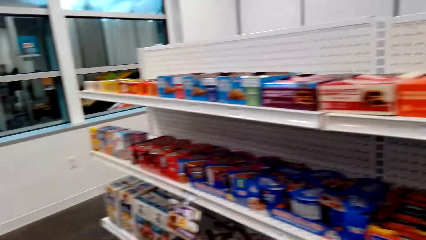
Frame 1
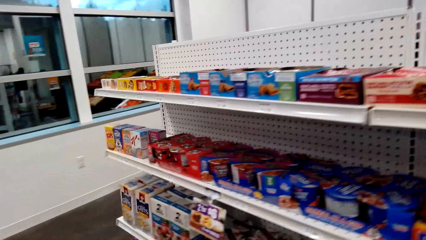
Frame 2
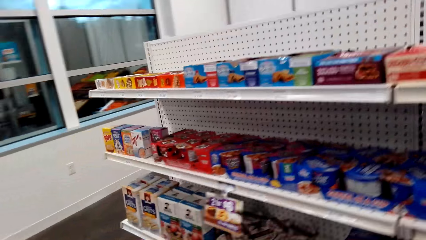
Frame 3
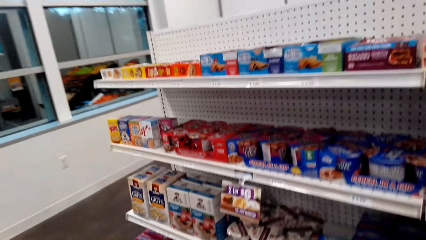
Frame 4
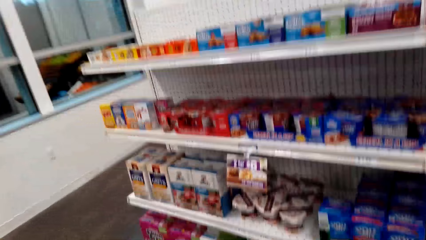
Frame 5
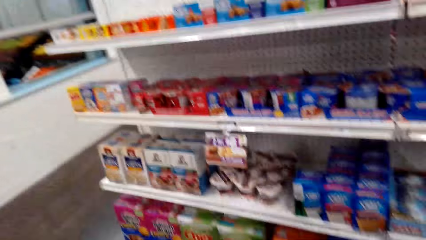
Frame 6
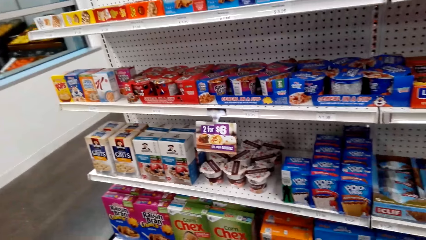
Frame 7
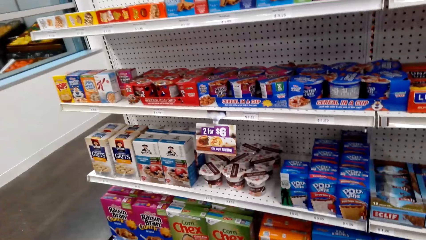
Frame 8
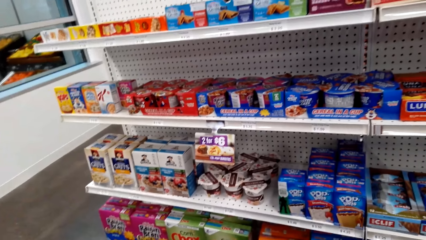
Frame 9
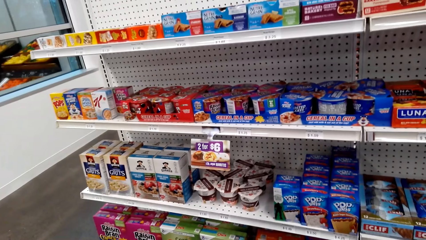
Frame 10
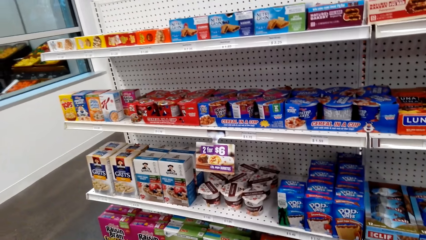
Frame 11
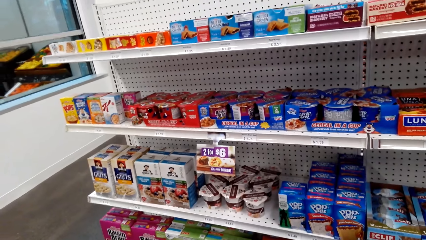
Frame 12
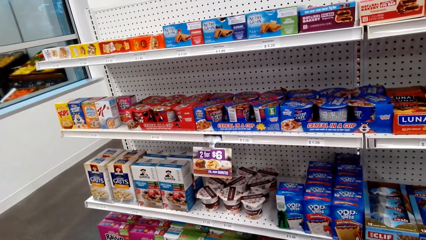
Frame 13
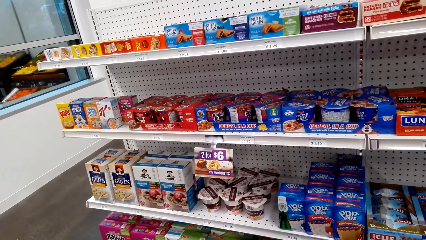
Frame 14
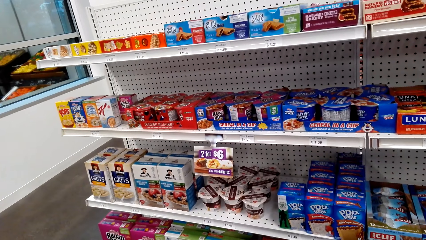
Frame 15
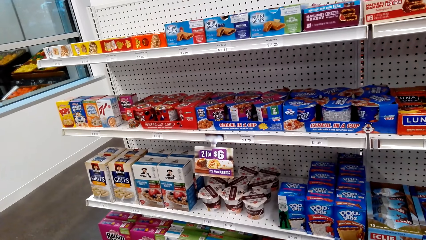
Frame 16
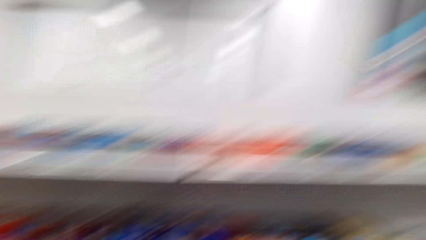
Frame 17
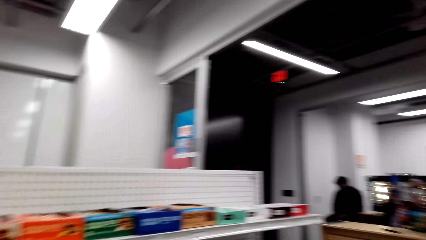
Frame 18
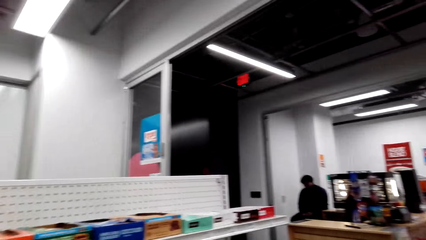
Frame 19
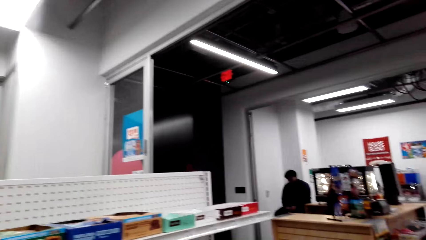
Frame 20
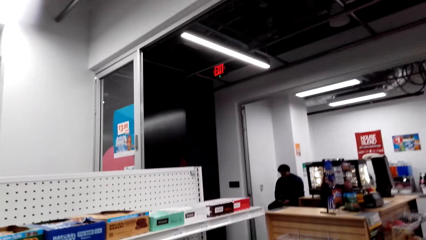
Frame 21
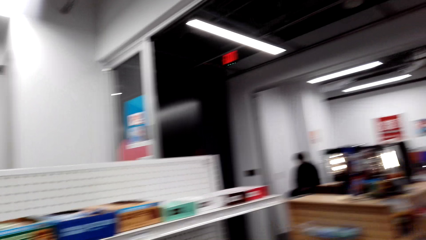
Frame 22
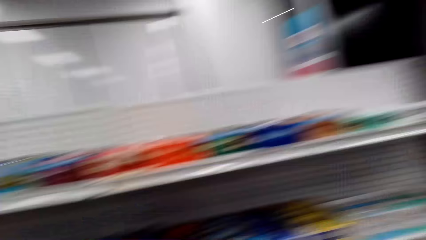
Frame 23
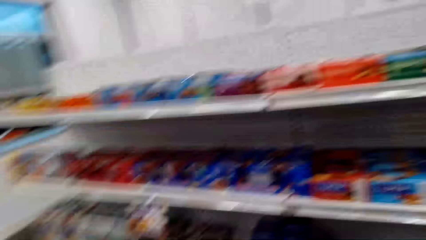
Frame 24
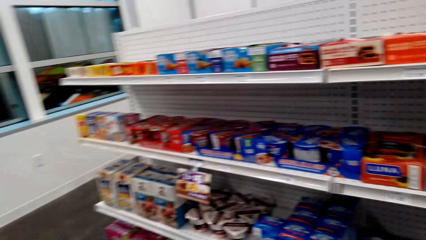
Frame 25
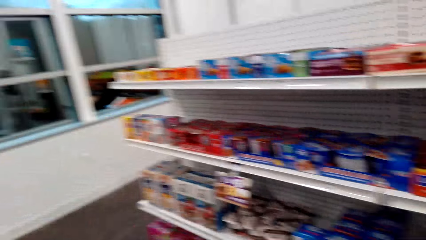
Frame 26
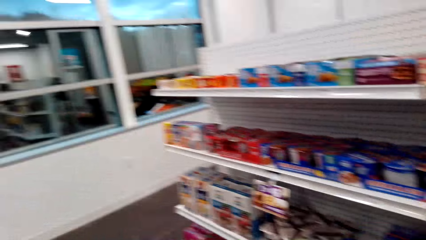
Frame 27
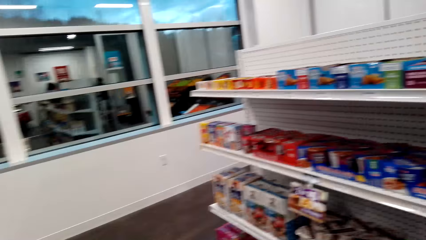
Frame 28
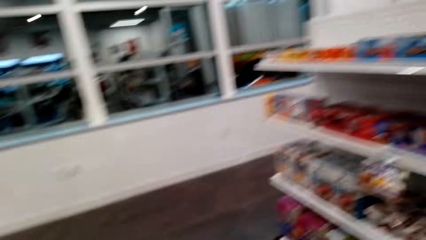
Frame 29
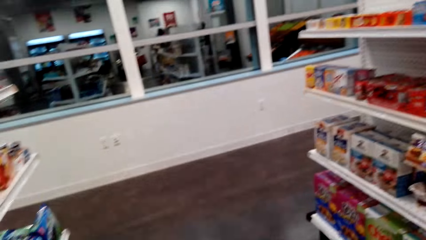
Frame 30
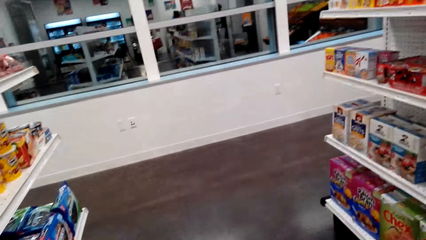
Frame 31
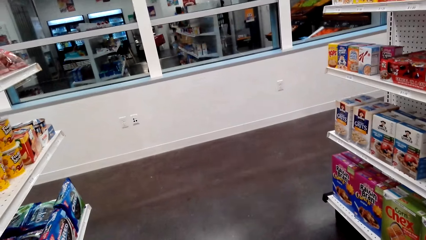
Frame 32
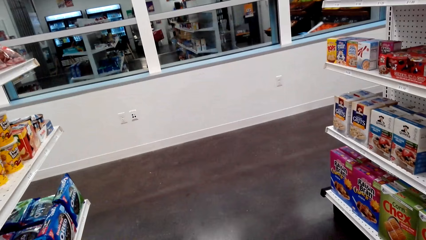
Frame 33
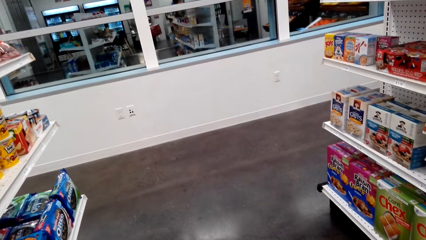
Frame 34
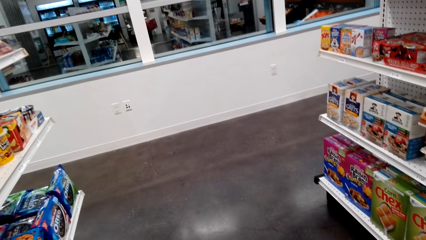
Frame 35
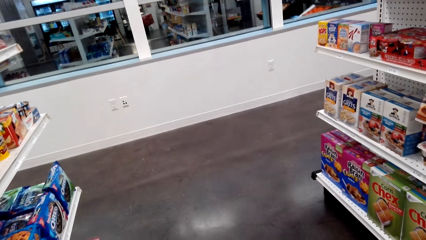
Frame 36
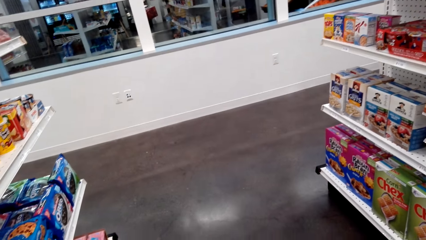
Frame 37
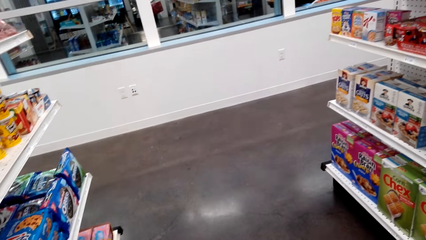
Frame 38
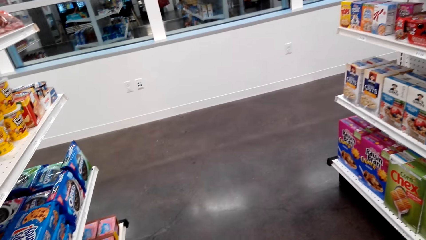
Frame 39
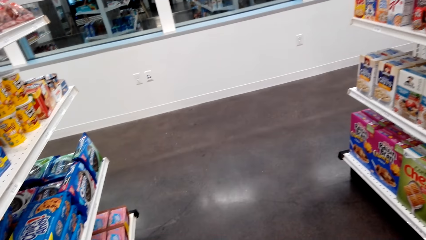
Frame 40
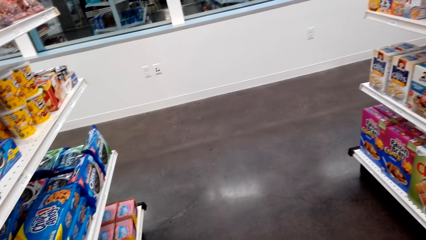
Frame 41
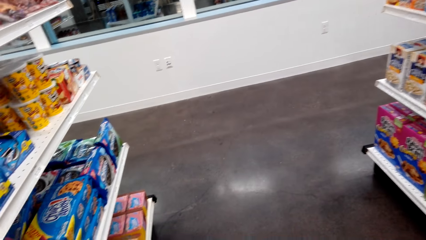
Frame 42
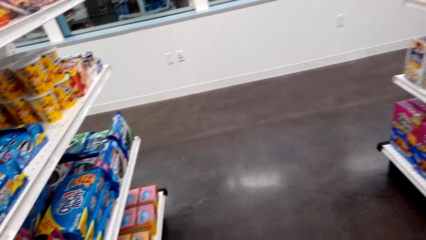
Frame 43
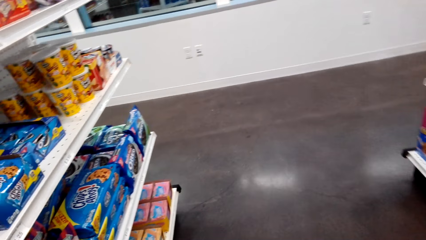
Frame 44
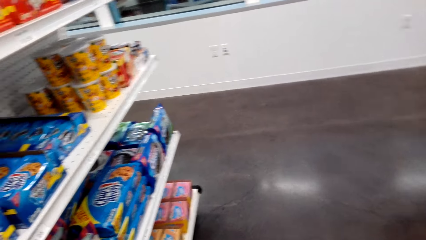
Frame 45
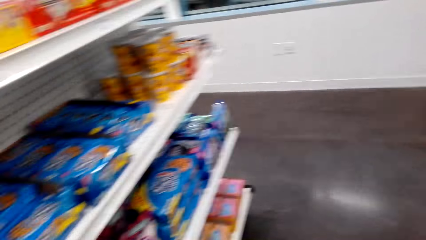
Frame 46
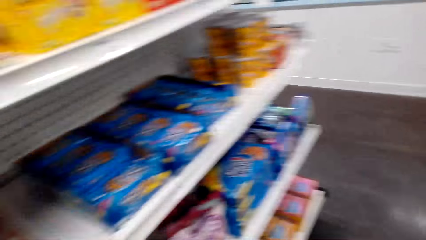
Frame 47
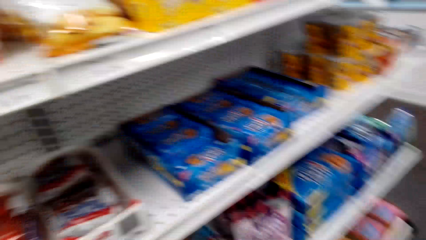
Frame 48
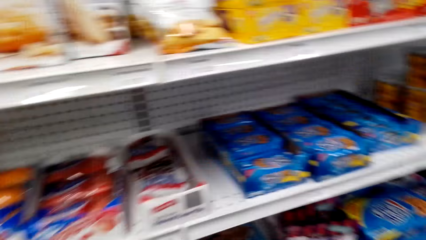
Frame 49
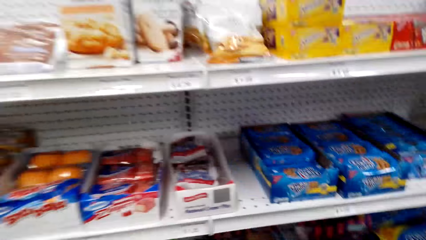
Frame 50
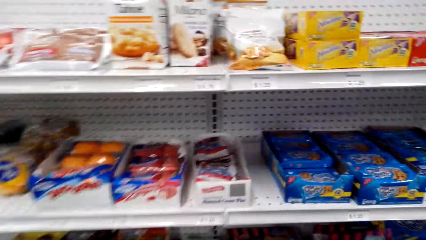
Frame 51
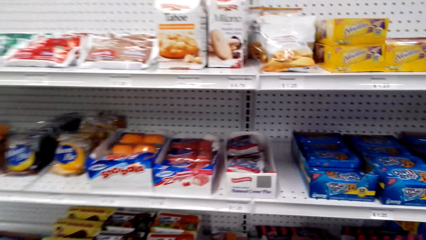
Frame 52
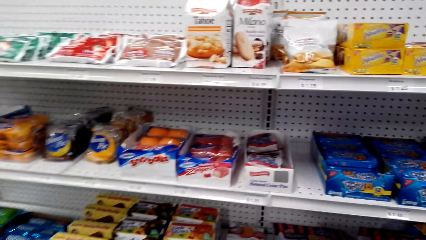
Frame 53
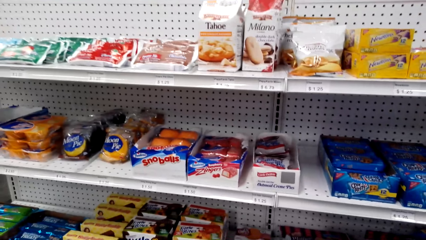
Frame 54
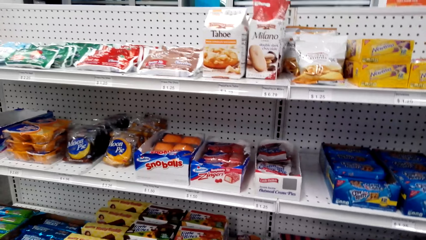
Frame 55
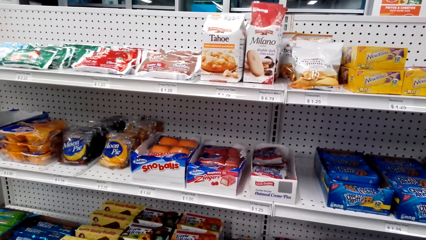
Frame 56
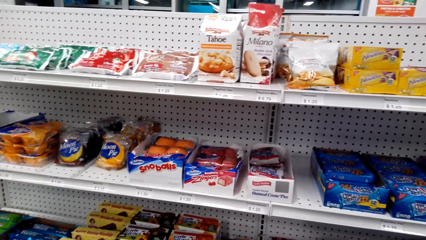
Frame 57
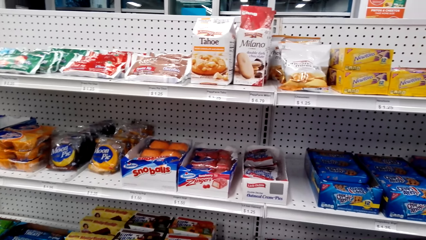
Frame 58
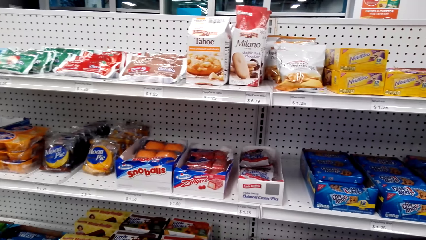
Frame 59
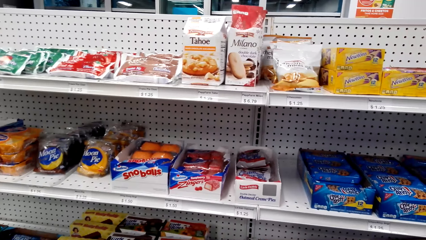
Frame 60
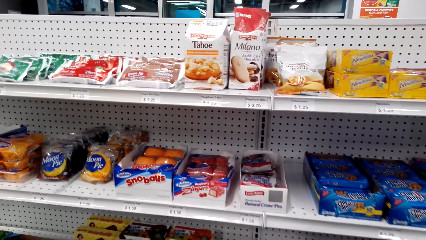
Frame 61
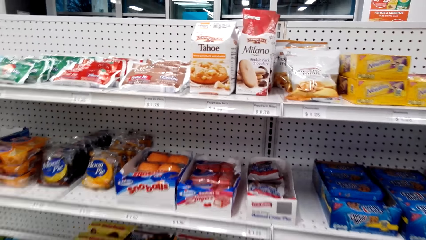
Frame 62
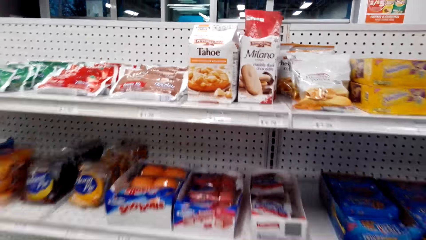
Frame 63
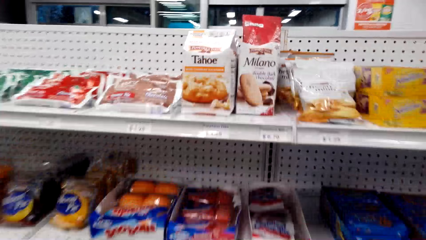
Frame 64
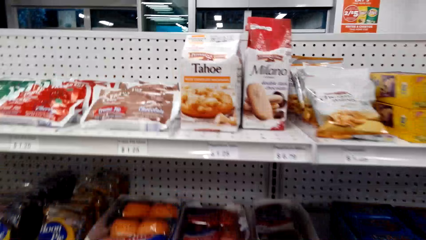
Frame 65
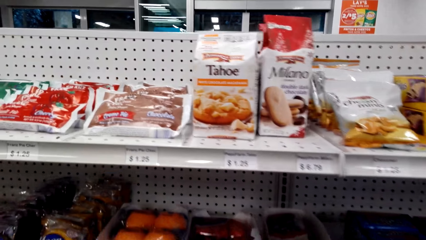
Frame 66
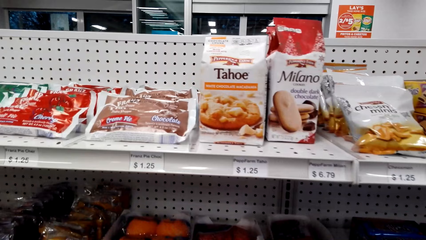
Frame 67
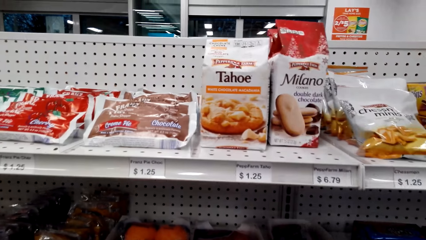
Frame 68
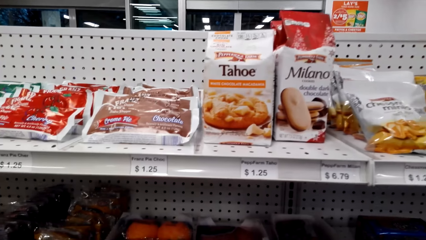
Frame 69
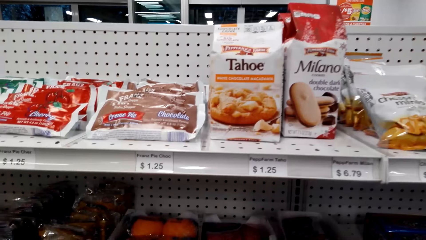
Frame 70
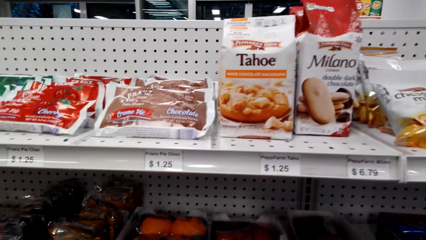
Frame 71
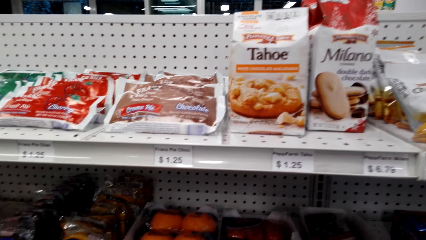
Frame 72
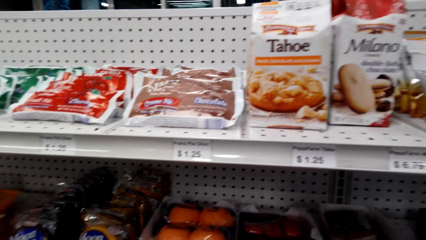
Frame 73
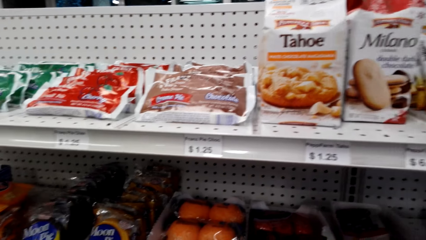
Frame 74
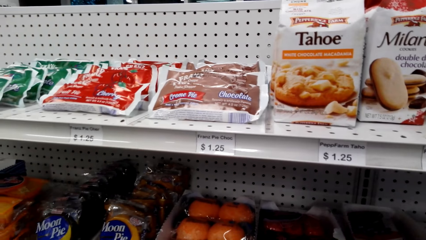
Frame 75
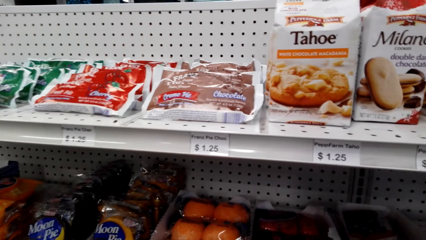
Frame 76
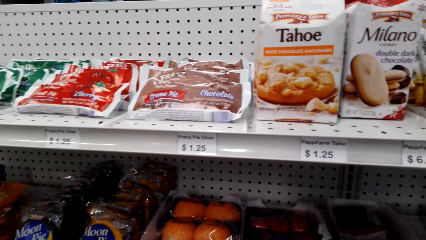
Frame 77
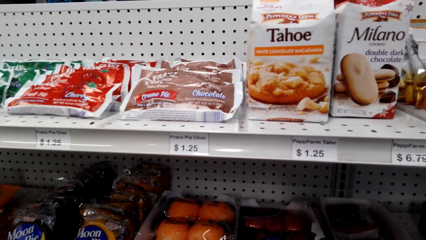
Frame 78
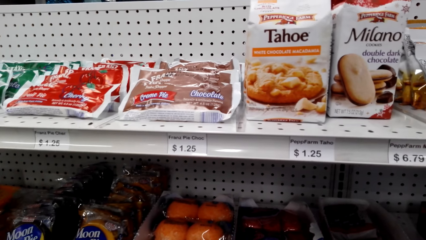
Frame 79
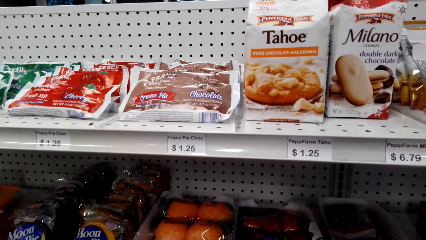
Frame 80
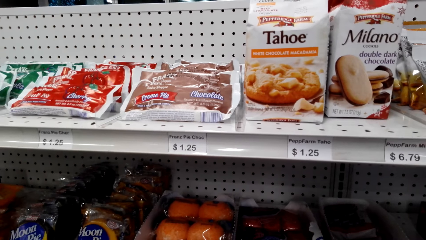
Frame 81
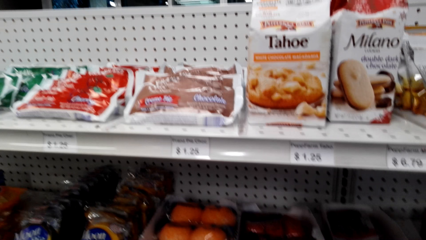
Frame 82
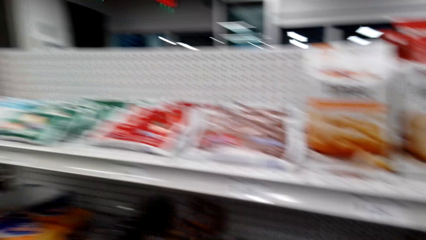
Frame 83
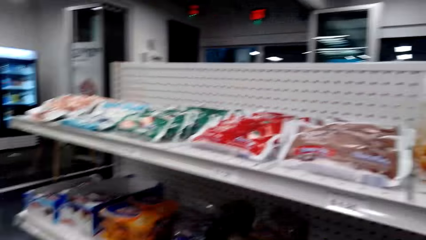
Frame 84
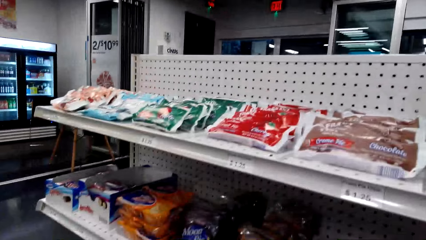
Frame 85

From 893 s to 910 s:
The camera wearer walks around the mini supermarket. They speak to a woman. They look at the shelf.
